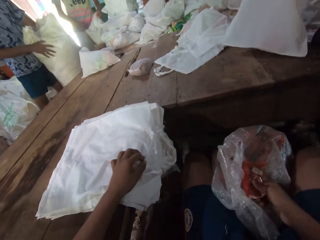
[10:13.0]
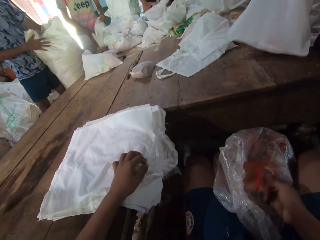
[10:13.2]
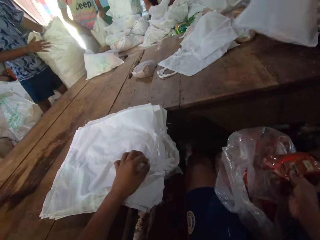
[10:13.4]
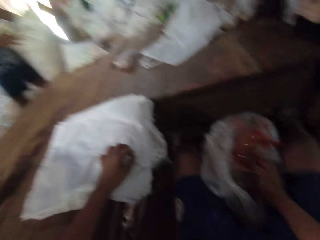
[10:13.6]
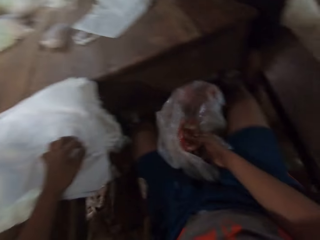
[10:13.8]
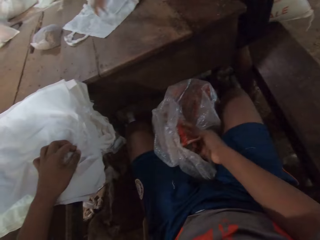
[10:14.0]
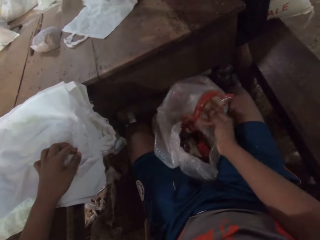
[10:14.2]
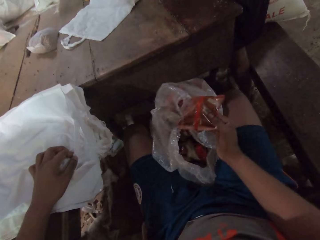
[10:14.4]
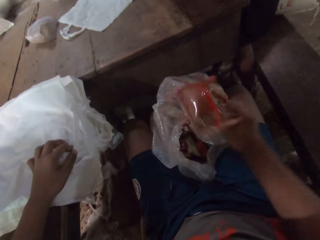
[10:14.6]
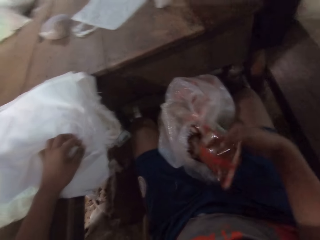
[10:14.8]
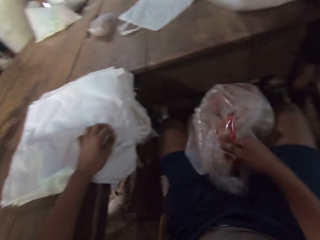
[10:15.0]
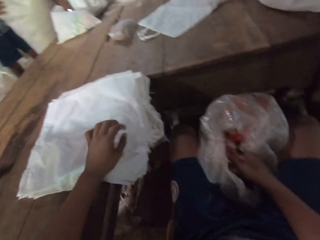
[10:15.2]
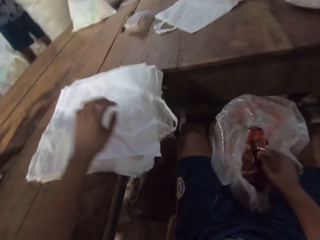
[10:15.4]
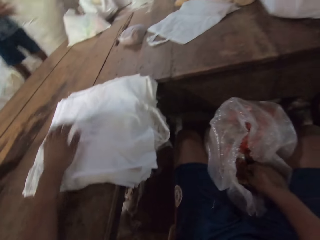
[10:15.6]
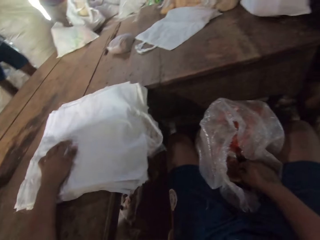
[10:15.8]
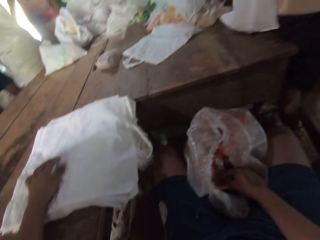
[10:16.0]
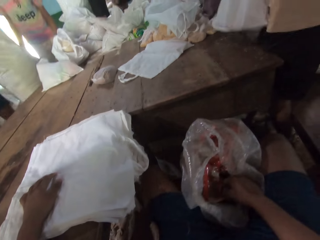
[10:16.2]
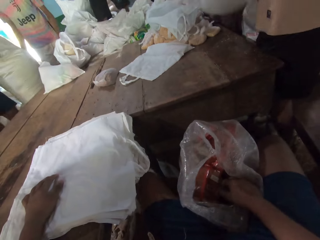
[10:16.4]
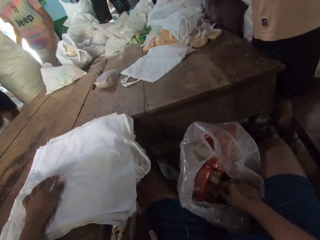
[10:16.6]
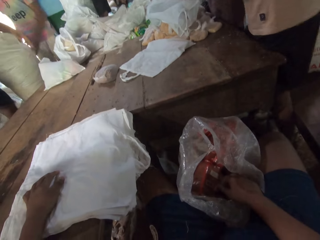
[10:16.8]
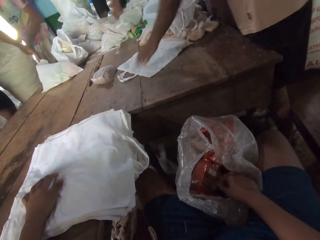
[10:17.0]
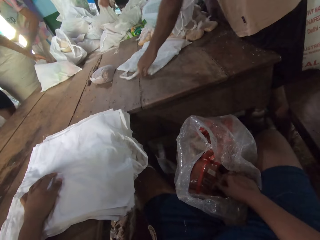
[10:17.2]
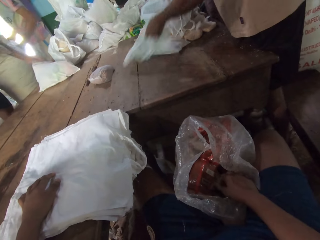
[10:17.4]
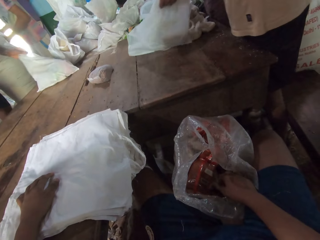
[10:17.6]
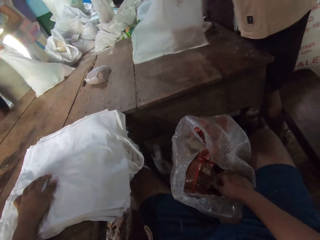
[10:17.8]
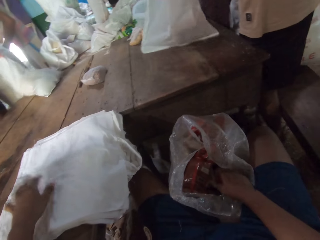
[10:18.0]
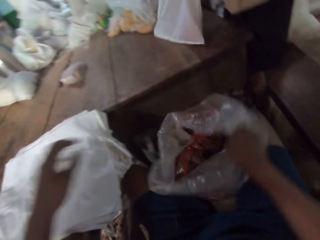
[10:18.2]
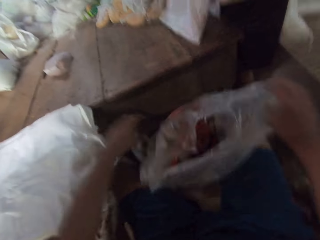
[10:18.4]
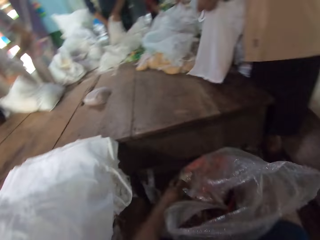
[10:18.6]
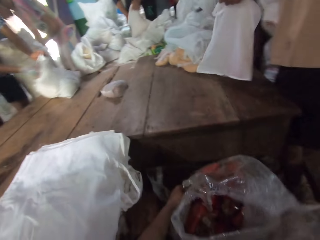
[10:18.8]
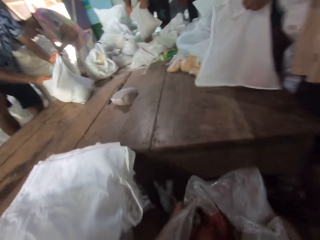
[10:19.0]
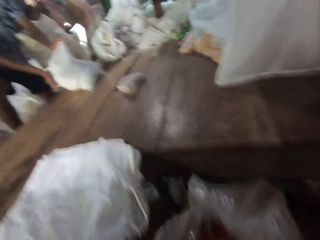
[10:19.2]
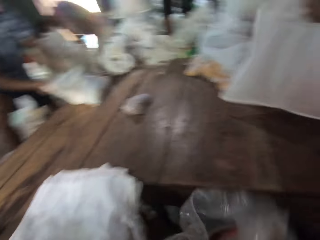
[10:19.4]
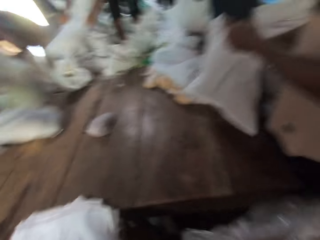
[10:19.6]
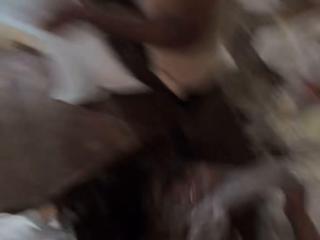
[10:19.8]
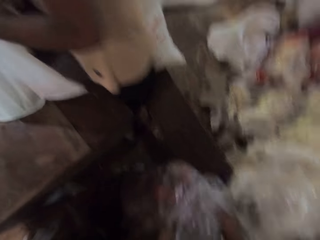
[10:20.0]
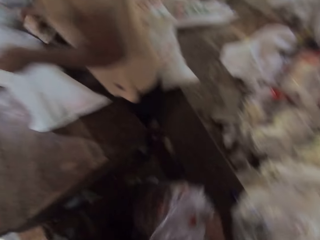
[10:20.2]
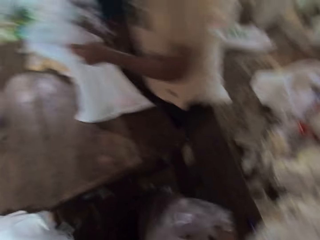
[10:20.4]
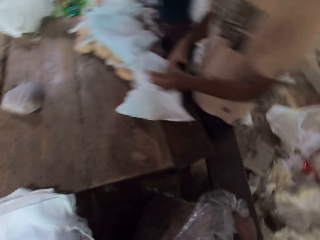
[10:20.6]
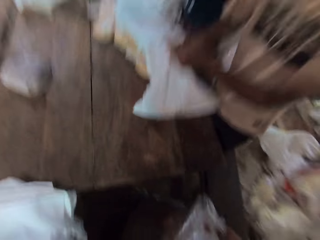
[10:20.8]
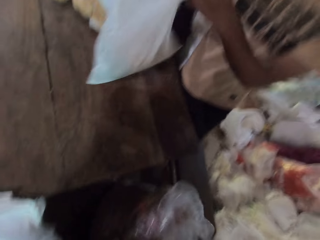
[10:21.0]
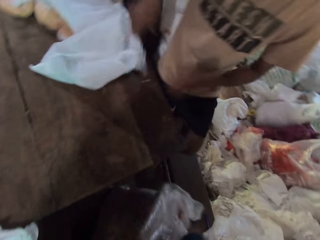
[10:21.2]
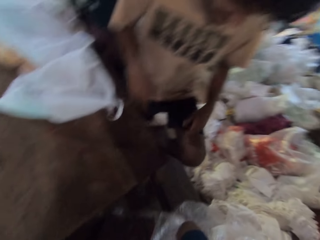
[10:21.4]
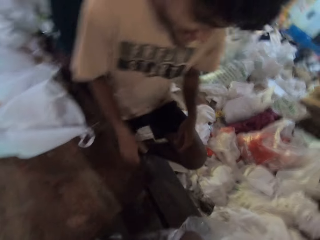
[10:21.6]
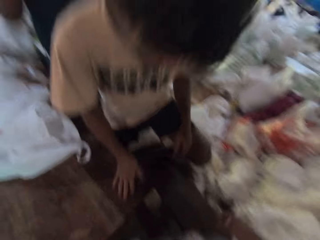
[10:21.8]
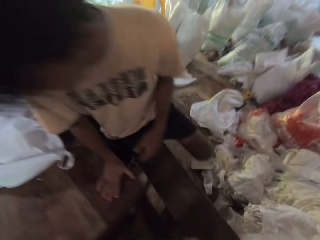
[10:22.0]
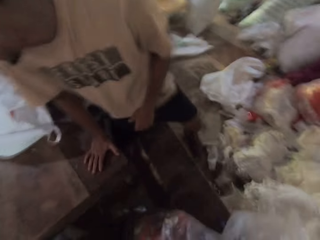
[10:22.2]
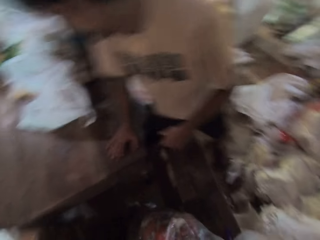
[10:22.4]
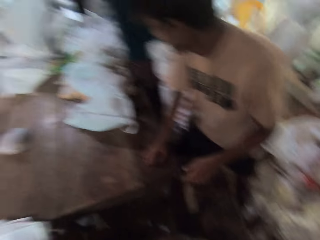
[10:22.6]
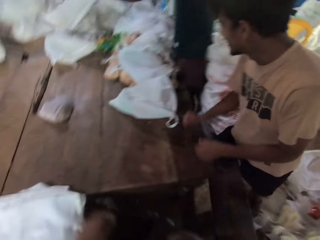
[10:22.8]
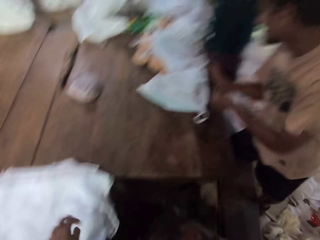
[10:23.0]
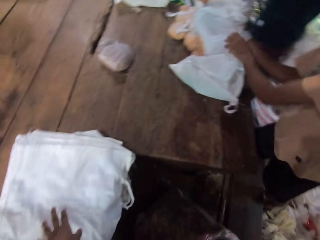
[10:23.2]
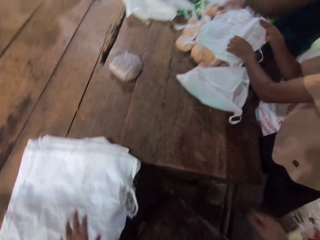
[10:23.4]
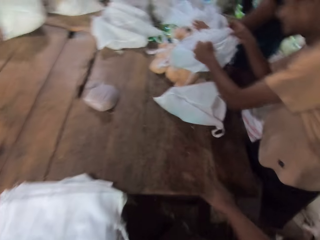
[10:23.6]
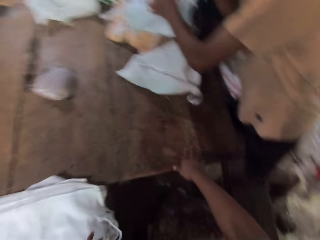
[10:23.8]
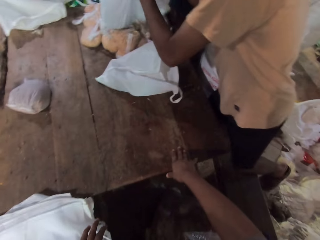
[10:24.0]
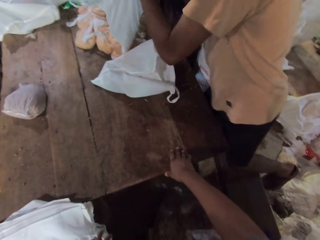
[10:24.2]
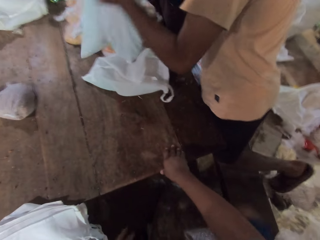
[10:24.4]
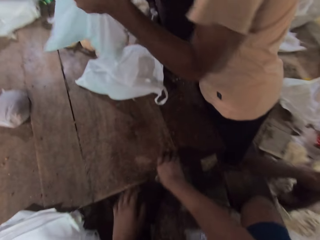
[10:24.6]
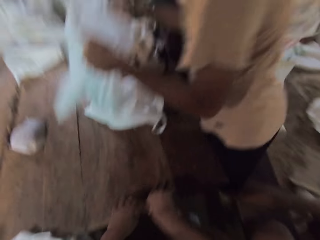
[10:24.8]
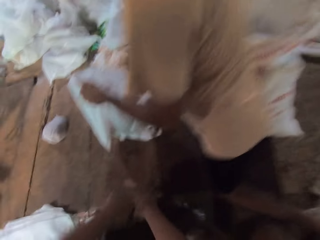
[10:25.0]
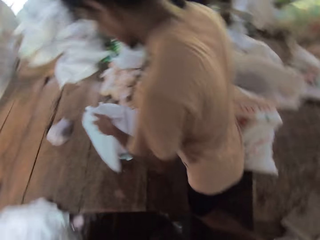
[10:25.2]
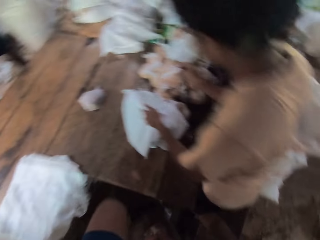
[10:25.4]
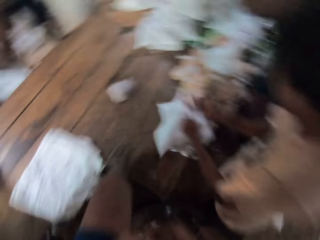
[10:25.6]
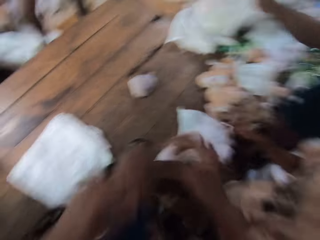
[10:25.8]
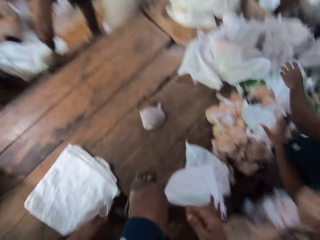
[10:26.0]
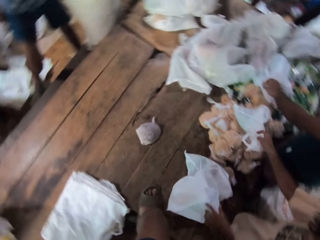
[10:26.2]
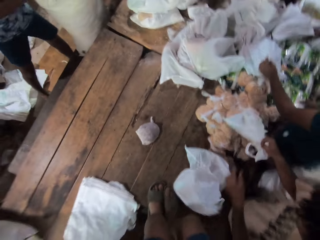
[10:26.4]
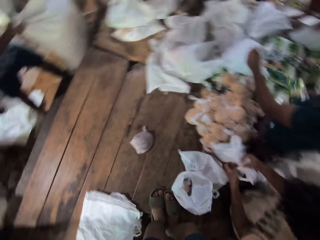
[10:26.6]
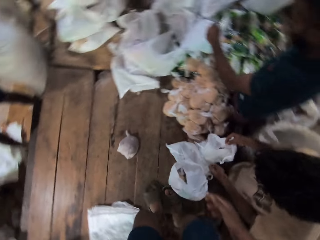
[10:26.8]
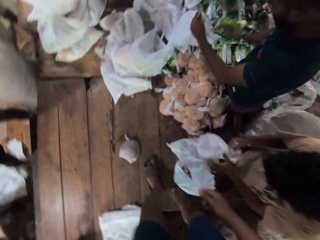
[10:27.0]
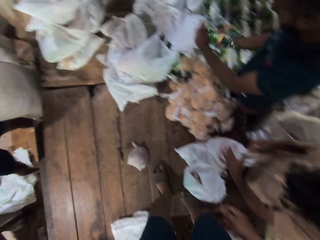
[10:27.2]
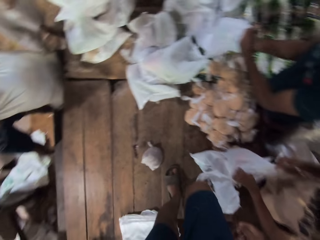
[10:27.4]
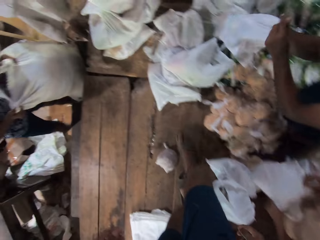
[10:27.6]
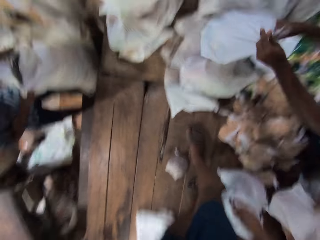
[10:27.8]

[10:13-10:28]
The camera wearer places the food stuff in the nylon on the floor with his right hand. He holds the nylon papers with the other hand. He holds the sack on the floor with both hands and moves the sack on the floor to the other end. A man climbs a bench with his left leg. The man packs food stuff into the nylon with both hands. The camera wearer places his right hand on the table. He stands up. He places both hands on the table. He climbs the table.

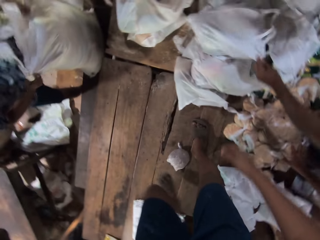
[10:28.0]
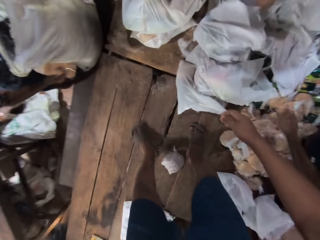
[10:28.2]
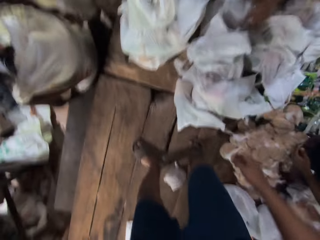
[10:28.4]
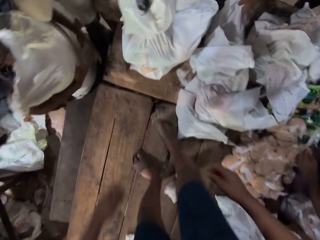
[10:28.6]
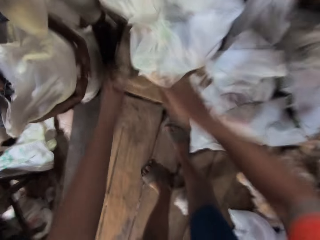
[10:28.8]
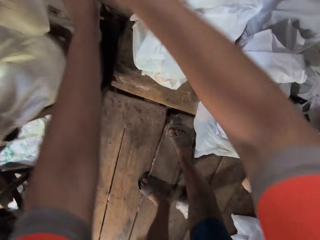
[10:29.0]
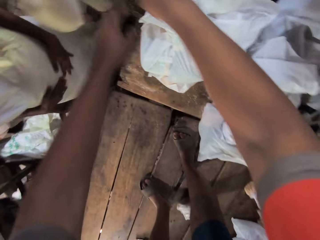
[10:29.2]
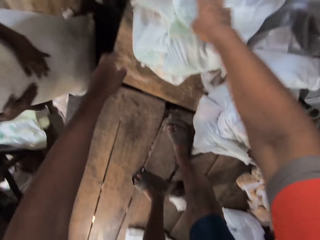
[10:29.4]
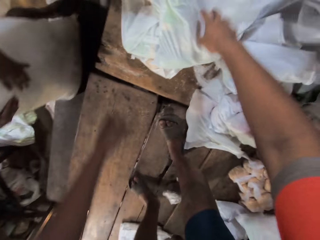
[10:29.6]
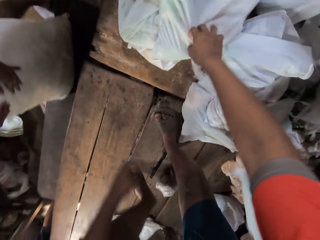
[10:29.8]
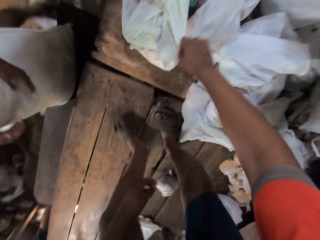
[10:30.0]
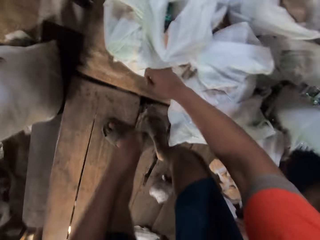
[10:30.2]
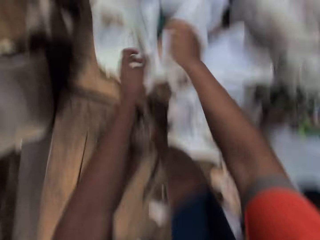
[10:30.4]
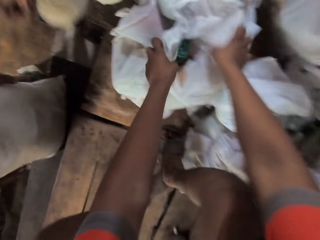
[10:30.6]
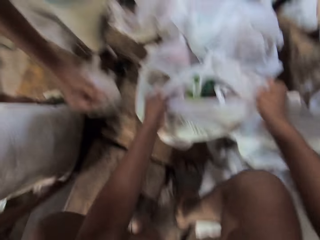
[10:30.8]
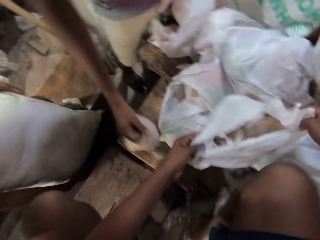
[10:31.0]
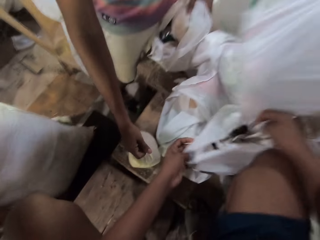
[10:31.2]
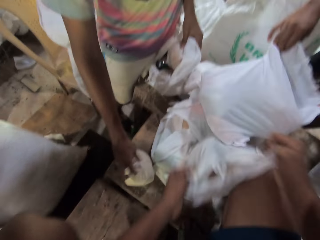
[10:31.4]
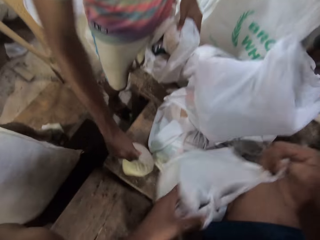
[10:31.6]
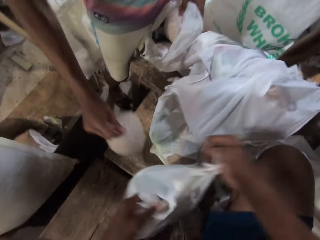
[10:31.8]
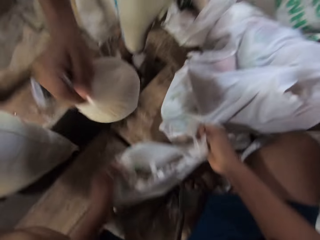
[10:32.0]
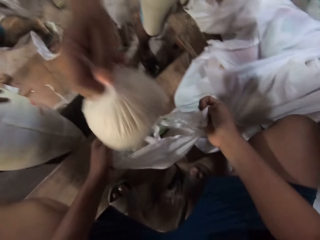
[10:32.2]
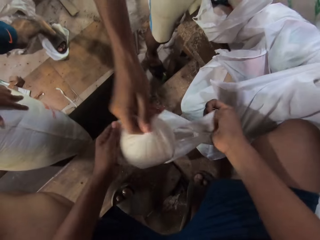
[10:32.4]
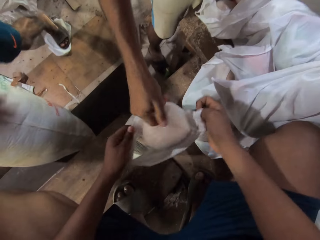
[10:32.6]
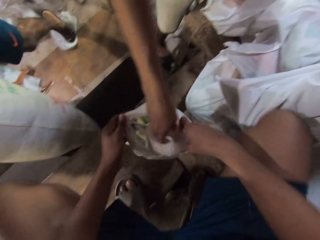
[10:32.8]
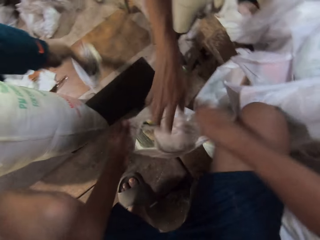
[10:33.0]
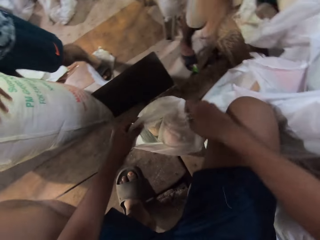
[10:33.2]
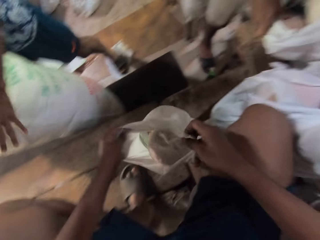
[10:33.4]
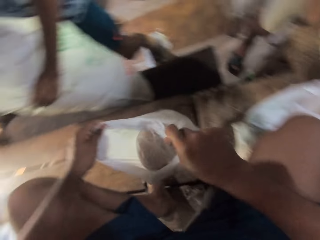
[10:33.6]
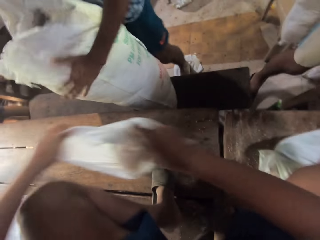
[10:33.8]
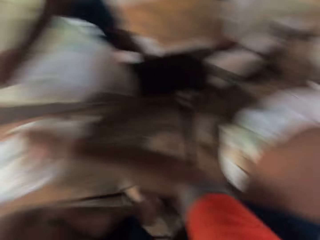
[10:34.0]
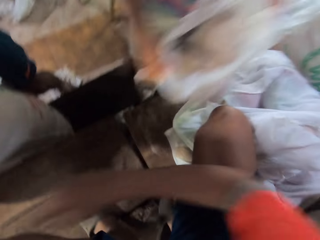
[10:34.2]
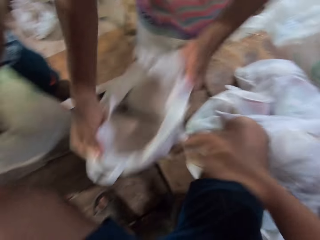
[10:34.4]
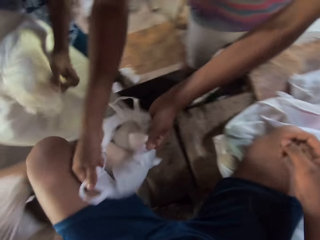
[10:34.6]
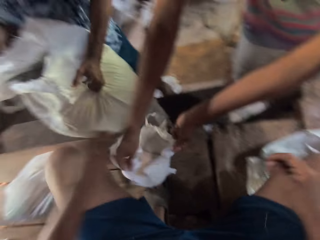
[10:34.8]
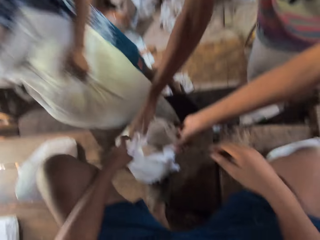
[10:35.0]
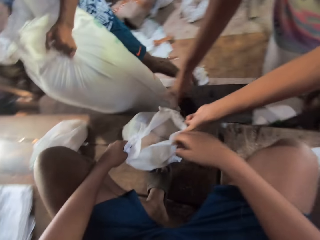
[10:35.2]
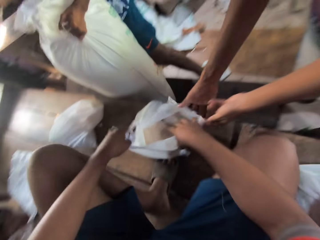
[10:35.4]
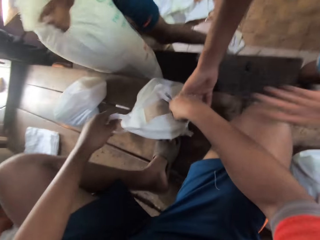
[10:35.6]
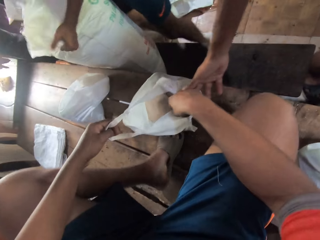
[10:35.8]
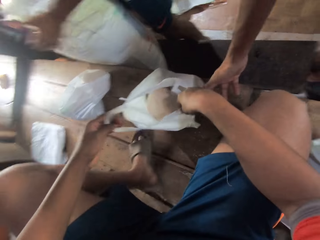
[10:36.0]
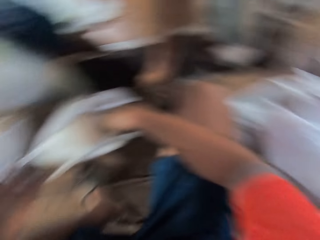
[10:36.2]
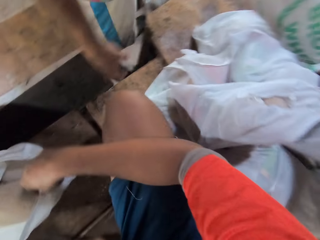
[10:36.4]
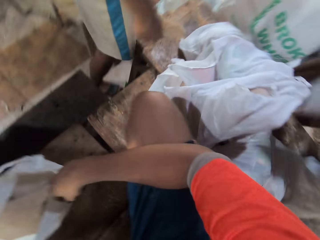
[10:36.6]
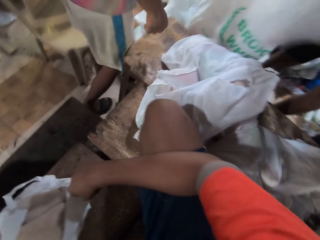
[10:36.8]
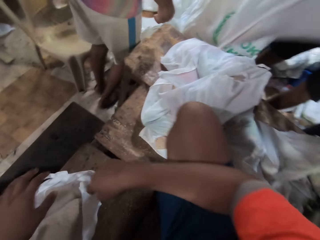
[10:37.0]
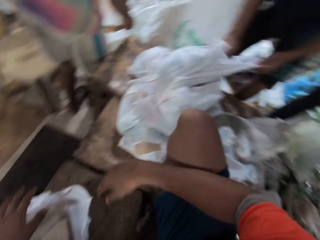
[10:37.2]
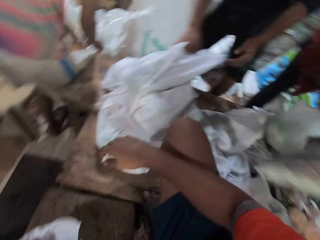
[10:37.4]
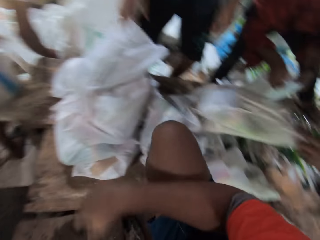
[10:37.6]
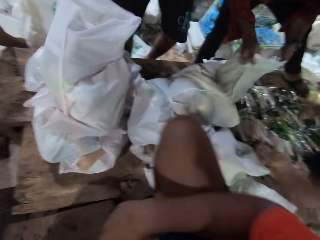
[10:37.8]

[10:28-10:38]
The camera wearer moves on top of the table. He grabs a bag of food stuff with both hands. He holds a nylon paper on top of the table and squats on top of the table. A man puts food stuff into the bag held by the camera wearer with his right hand. The camera wearer slides the bag of food stuff across the table with both hands and turns around. The man drops a bag of food stuff on the table with both hands. The camera wearer places the nylon on the other side of the table. He holds the bag of food stuff with both hands. He takes the nylon paper from the man.
